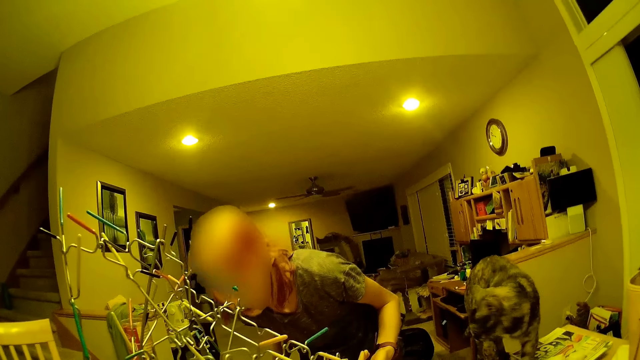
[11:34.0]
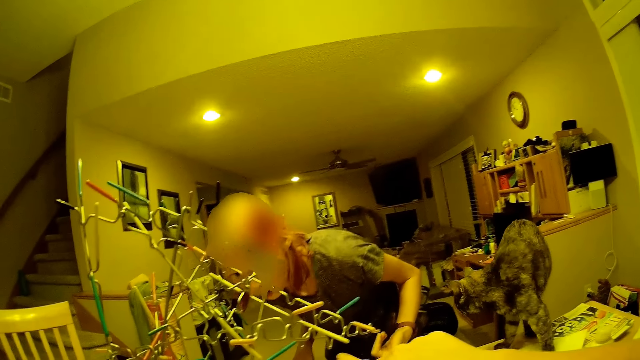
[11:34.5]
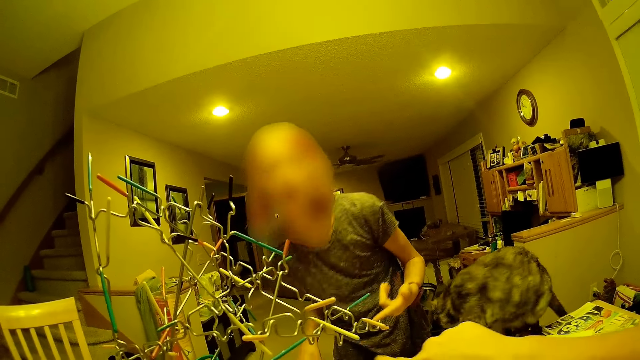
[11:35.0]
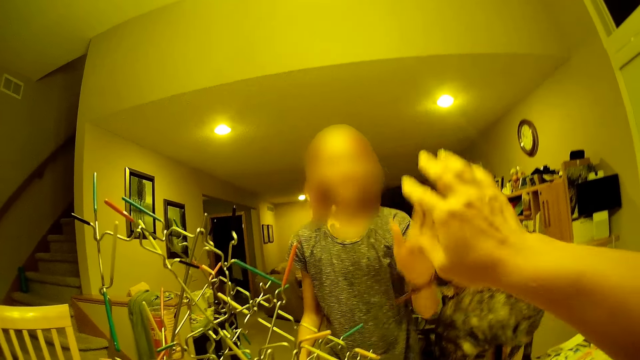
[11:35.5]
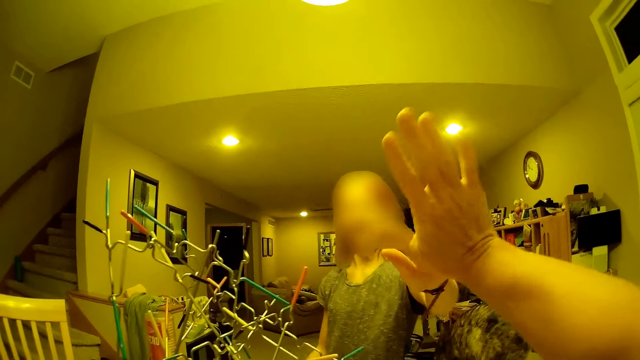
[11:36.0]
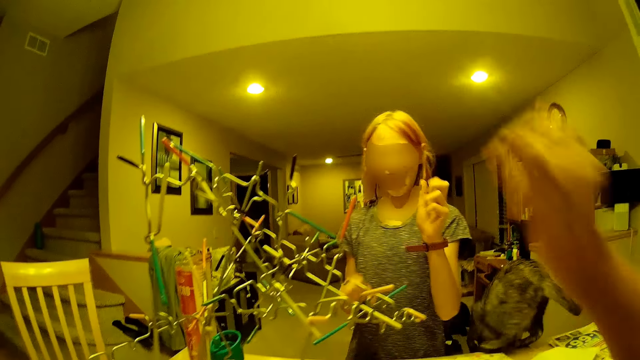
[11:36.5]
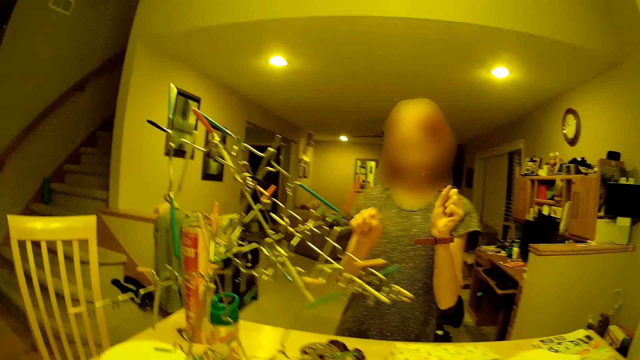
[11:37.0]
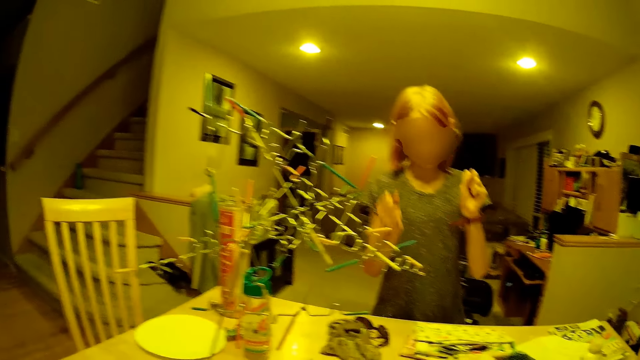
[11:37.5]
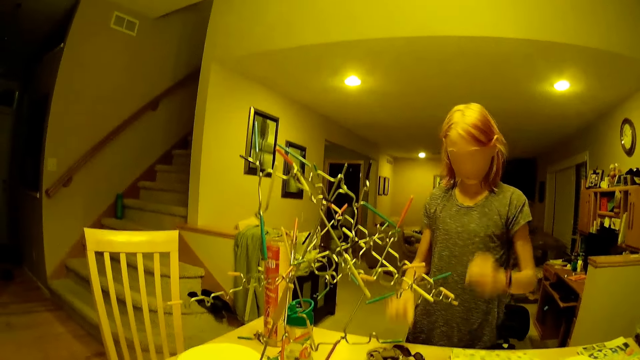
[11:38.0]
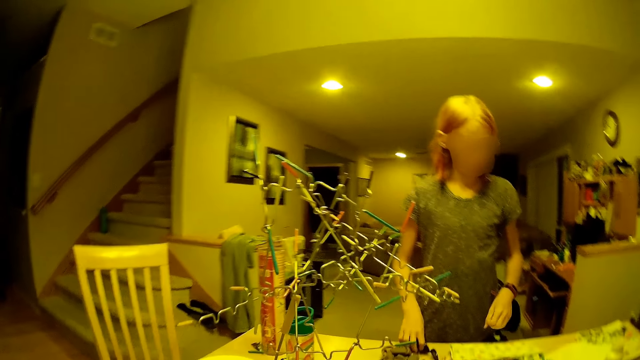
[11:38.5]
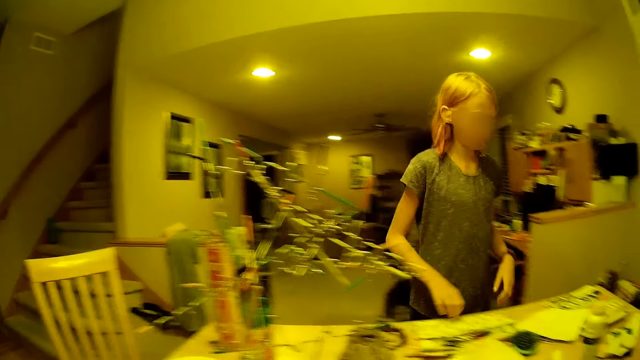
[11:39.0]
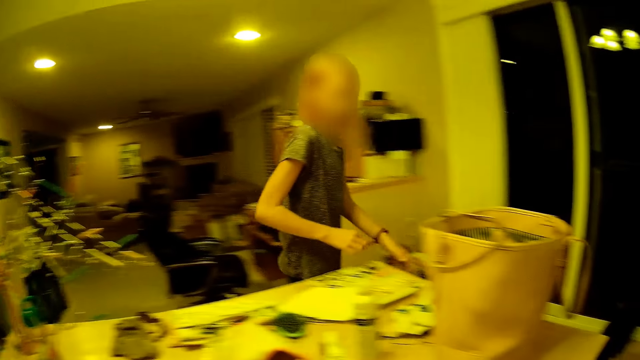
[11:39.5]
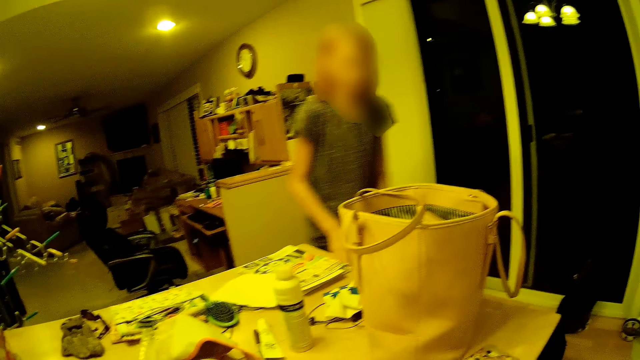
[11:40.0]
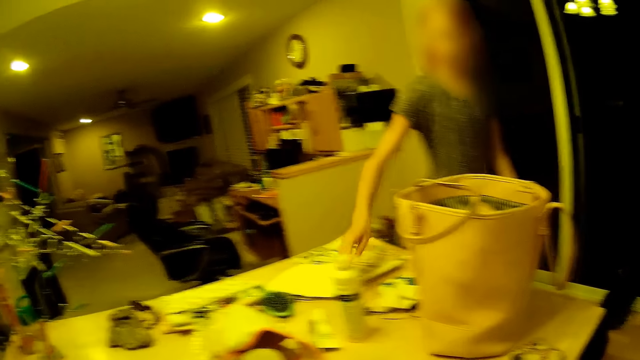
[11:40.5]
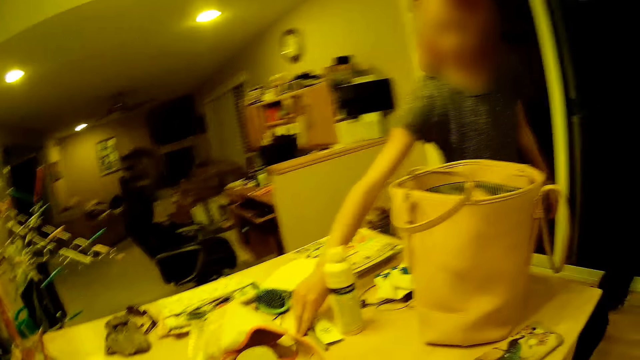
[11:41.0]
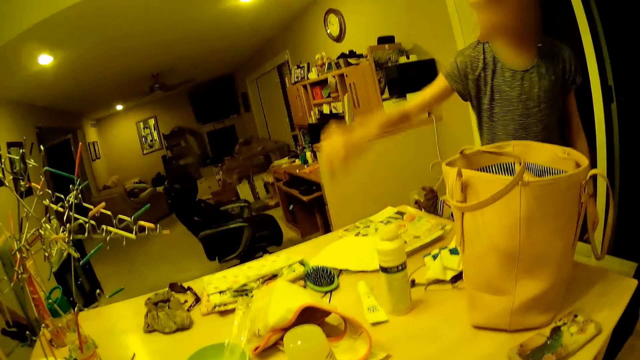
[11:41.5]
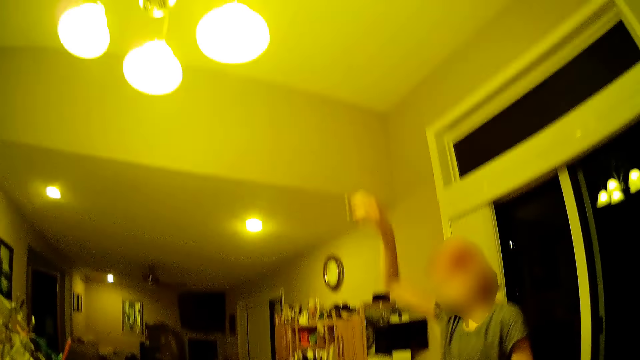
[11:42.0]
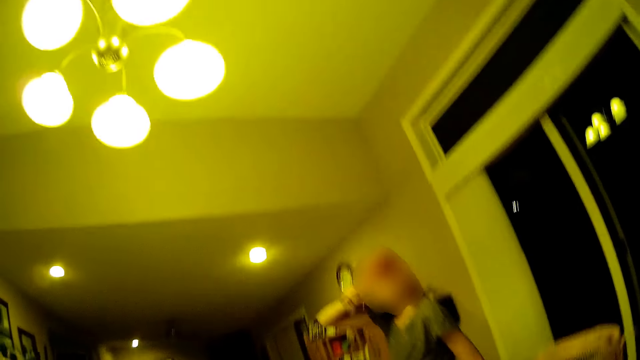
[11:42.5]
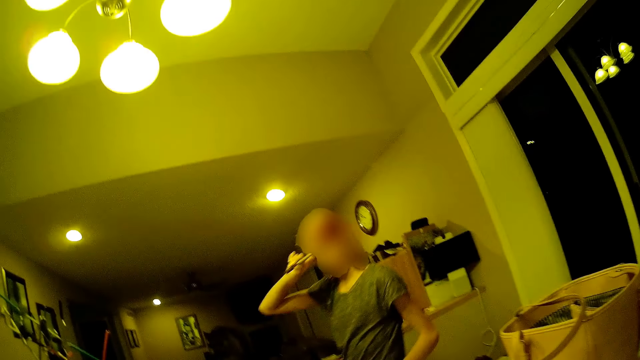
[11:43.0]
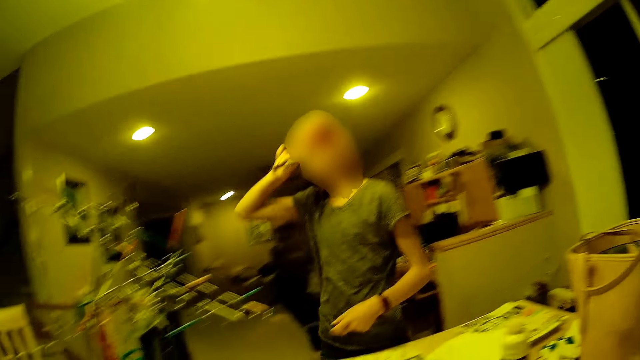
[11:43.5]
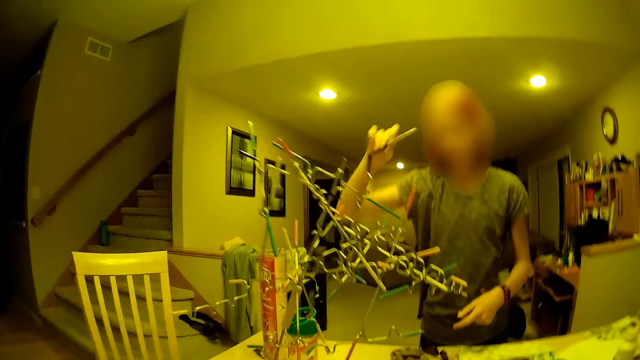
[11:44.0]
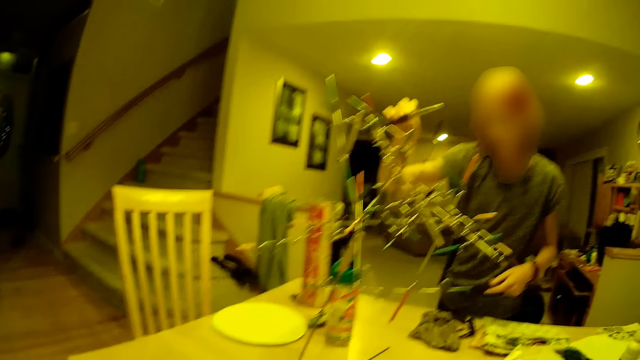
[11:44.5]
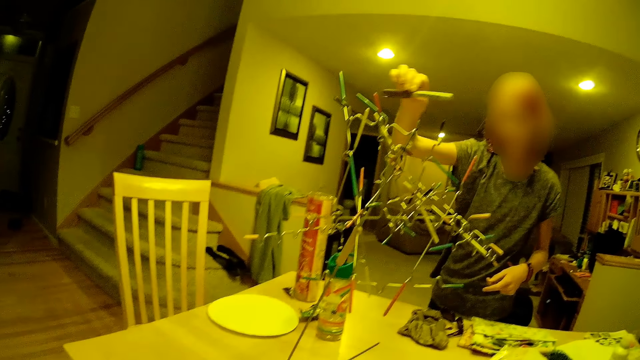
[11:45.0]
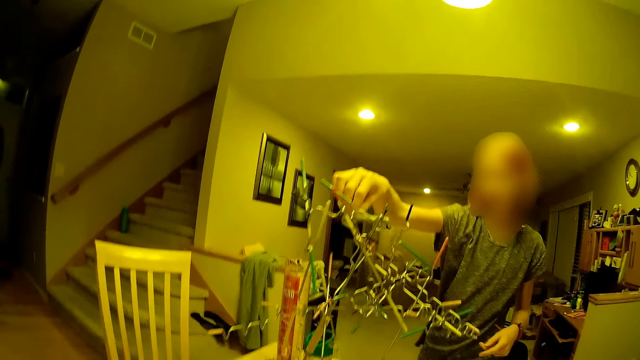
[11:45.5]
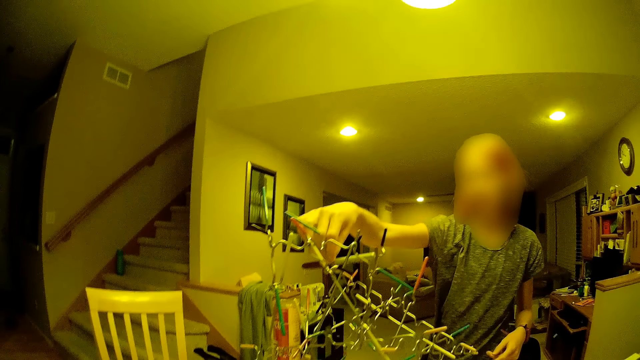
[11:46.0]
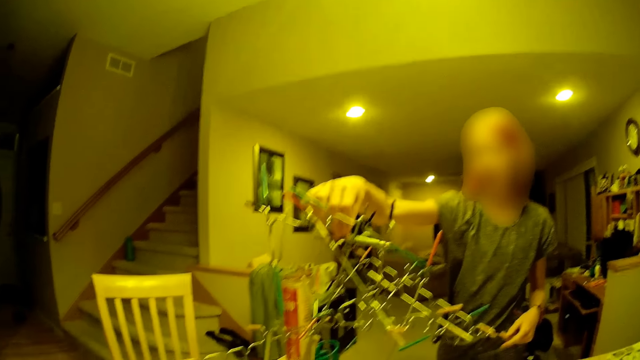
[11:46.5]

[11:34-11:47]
The camera wearer converses with the lady. They fix something in the room. The lady claps hands with the camera wearer. The camera wearer looks at the lady. They dance in the room. They talk to the lady. The lady responds to the camera wearer. The camera wearer walks in the room. They look at the lady. They talk to the lady. They pick something from the table. They walk in the room. They look at the lady. They fix something in the room. The lady puts a pen on the structure.

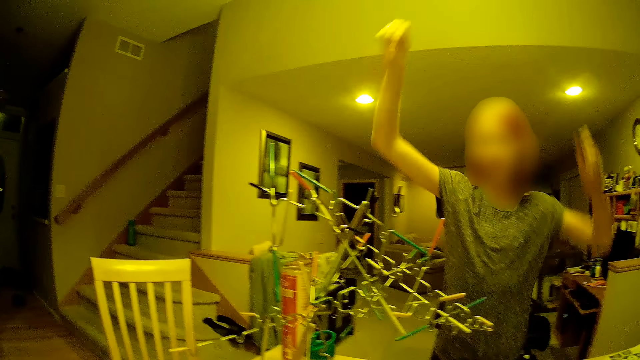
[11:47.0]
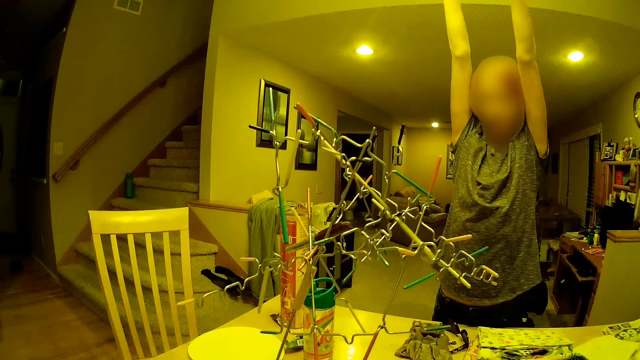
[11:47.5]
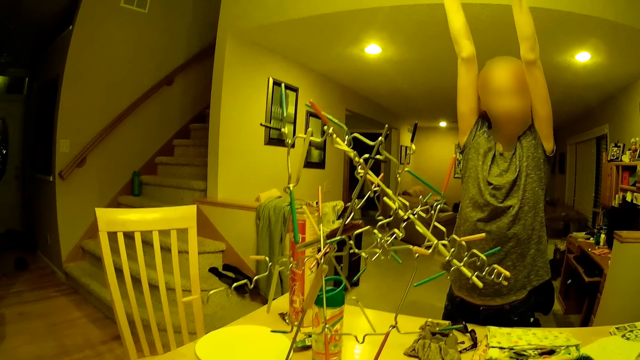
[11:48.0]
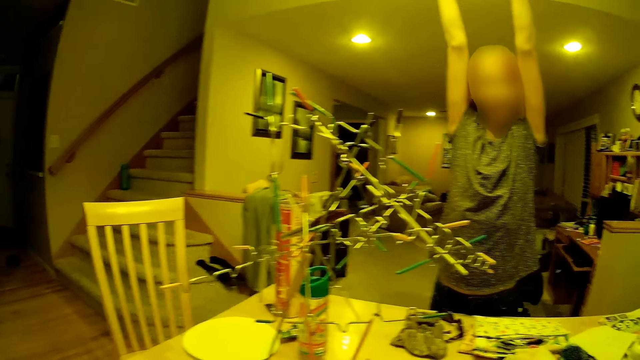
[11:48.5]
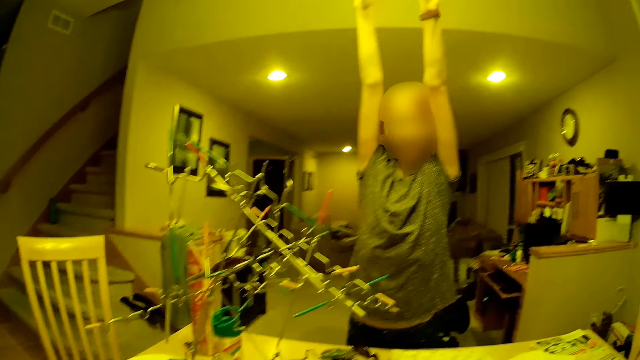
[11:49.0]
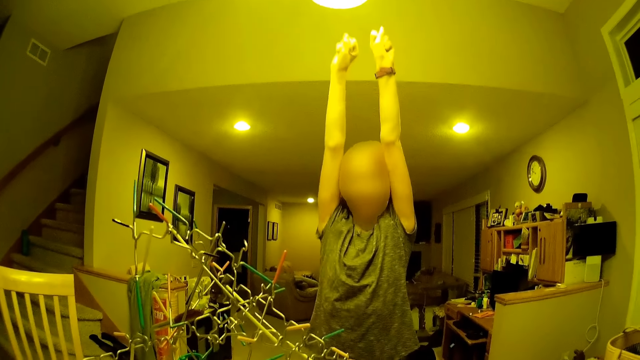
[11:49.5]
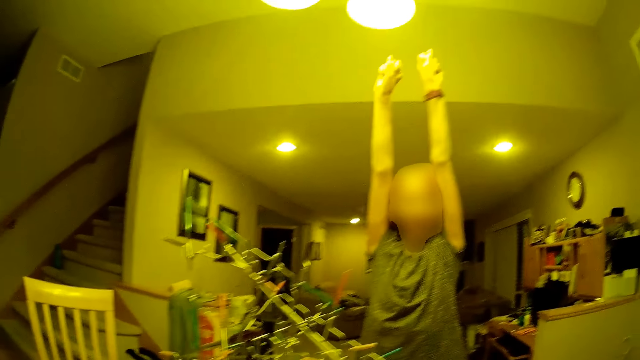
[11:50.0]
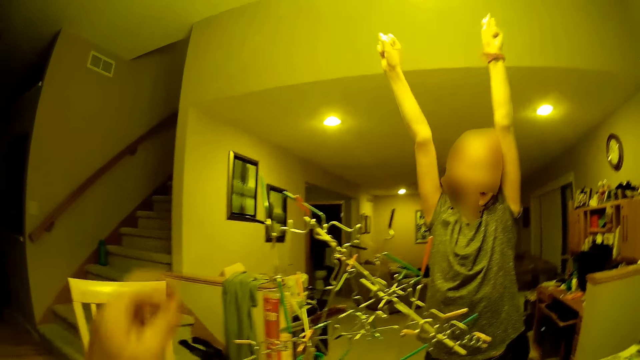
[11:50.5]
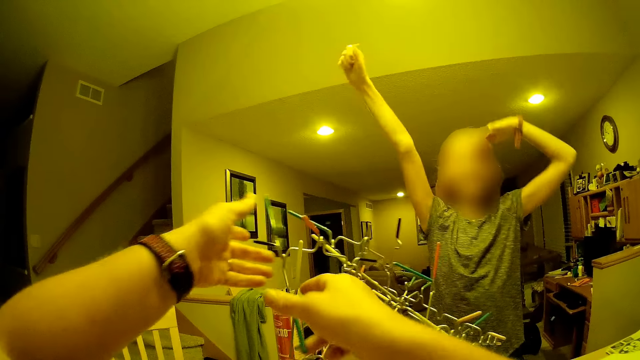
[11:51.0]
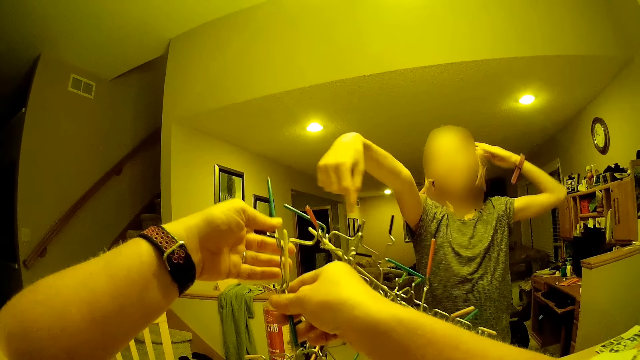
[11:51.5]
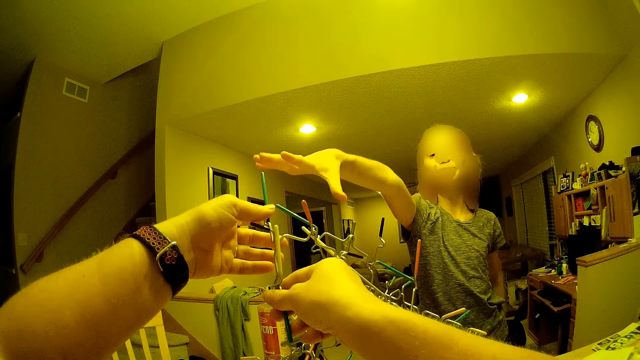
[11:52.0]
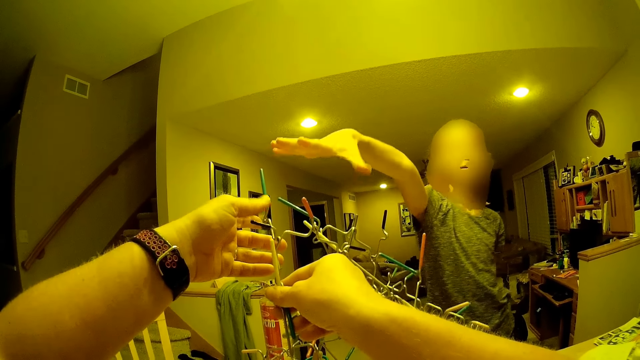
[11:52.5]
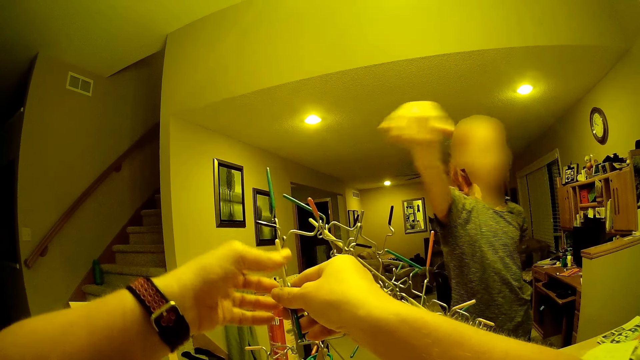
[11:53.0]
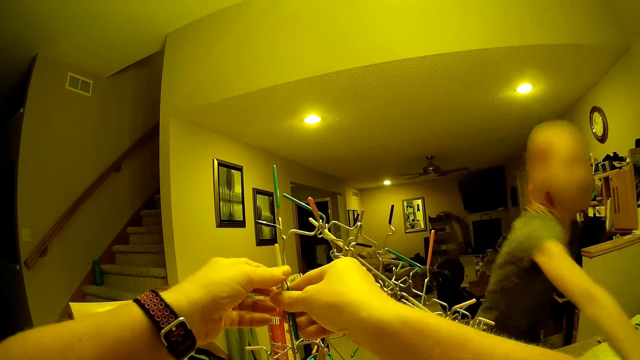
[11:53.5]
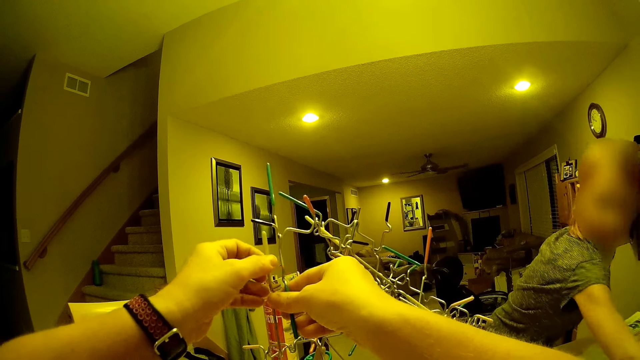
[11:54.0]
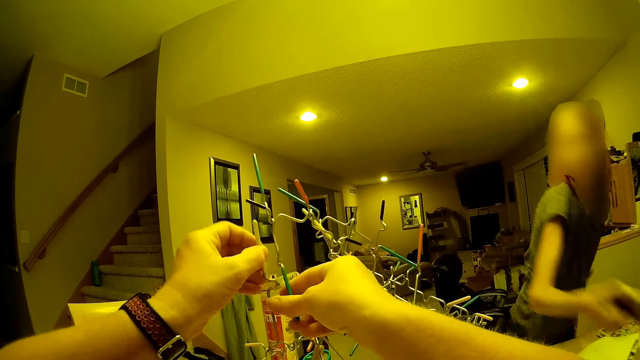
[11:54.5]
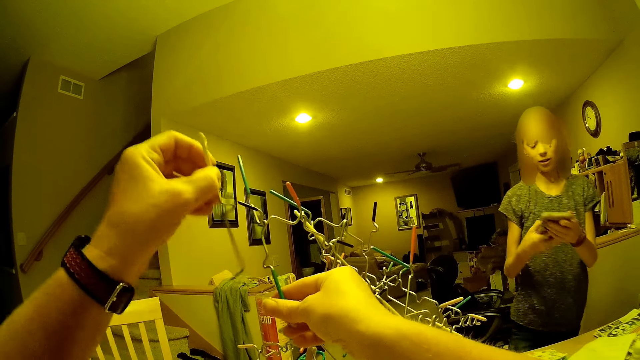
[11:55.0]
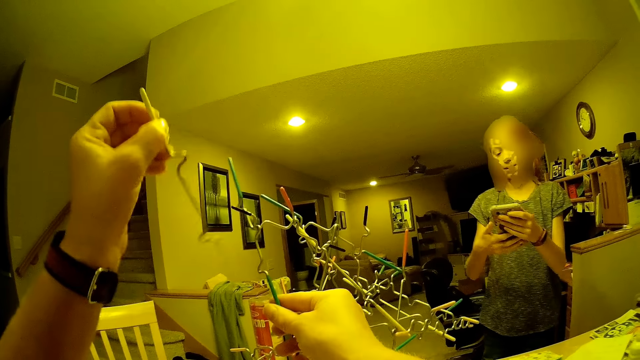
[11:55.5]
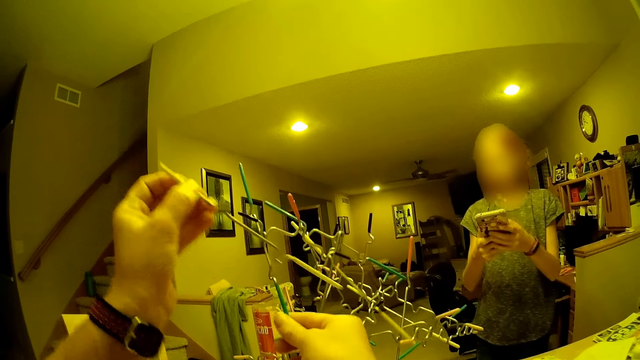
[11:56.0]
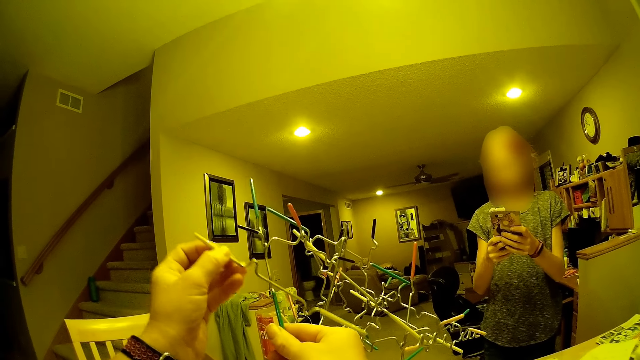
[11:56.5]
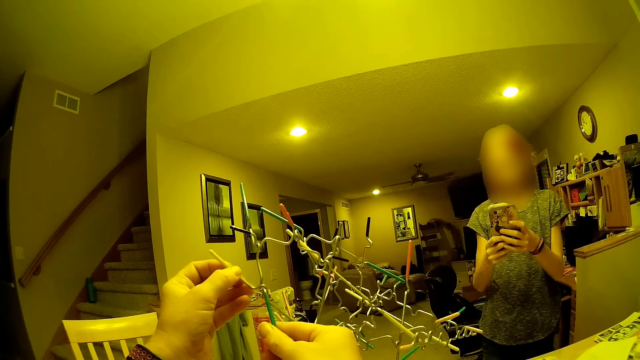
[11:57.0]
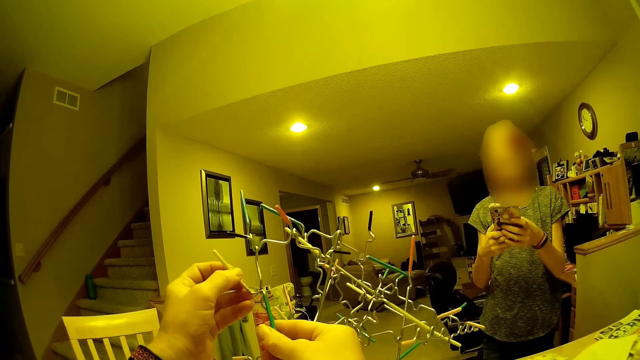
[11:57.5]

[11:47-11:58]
The camera wearer talks to the lady. They stretch hands in the room. They look at the lady. They touch the structure. The lady fixes something in the room. The lady talks to the camera wearer. The camera wearer stretches hands in the room. They take a wire from the structure. They operate the mobile phone in the room. They put the wire on the structure. They talk to the lady.
